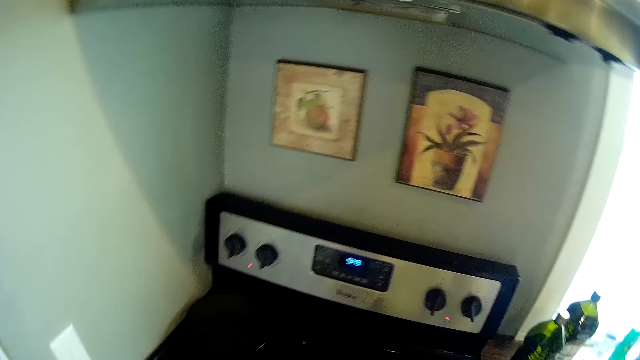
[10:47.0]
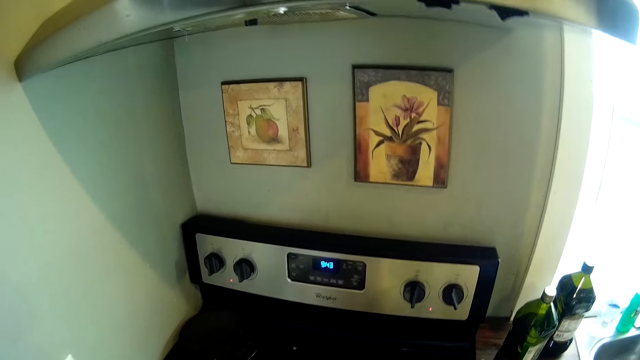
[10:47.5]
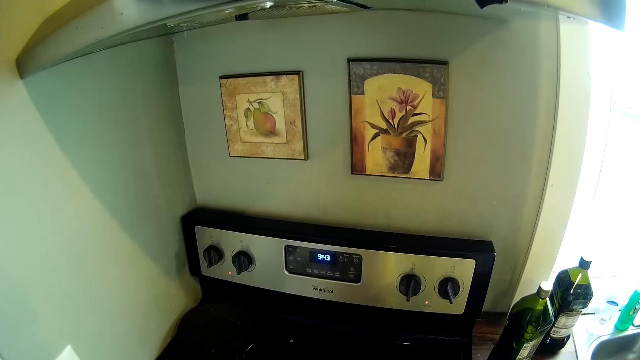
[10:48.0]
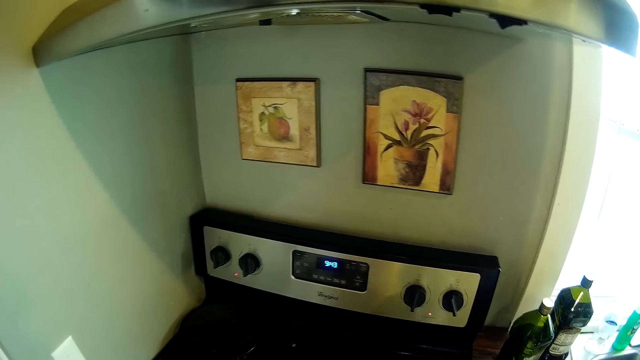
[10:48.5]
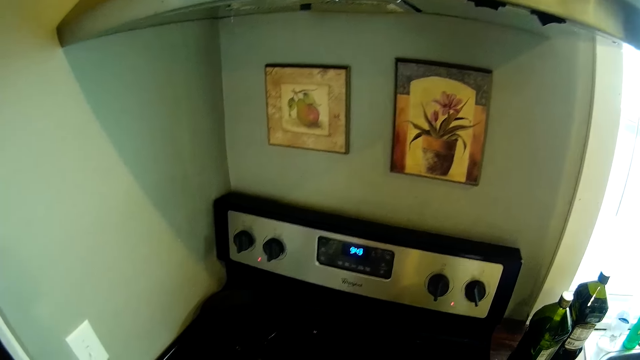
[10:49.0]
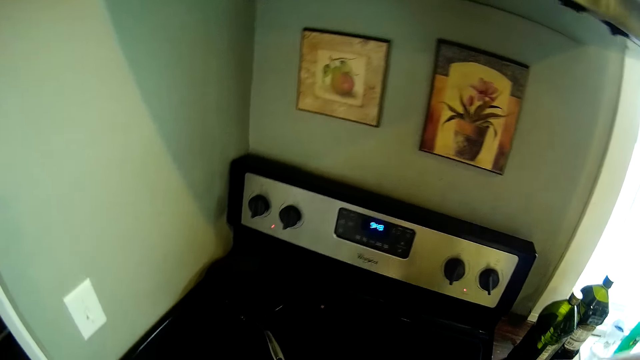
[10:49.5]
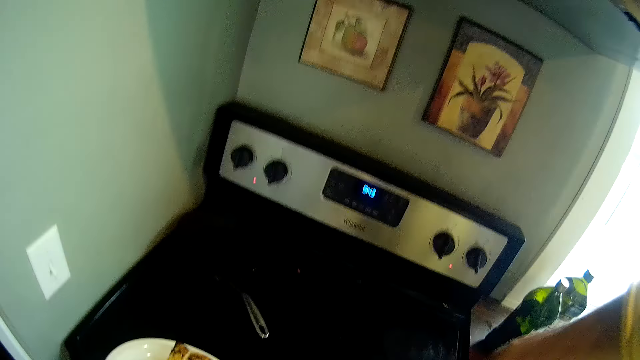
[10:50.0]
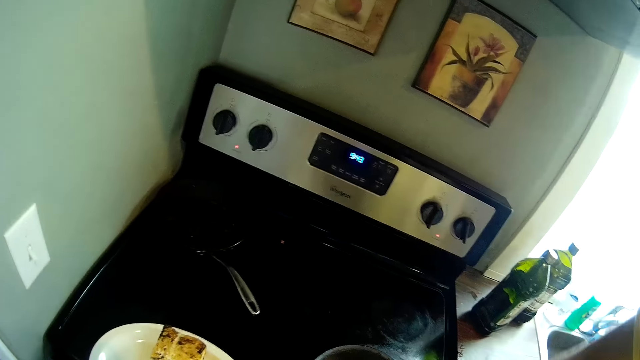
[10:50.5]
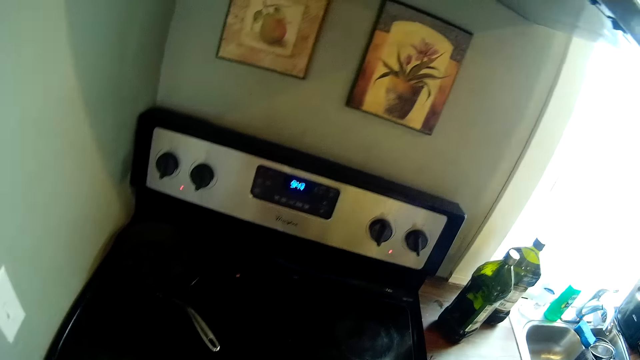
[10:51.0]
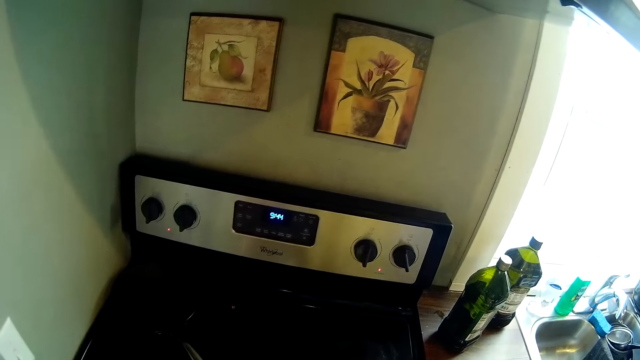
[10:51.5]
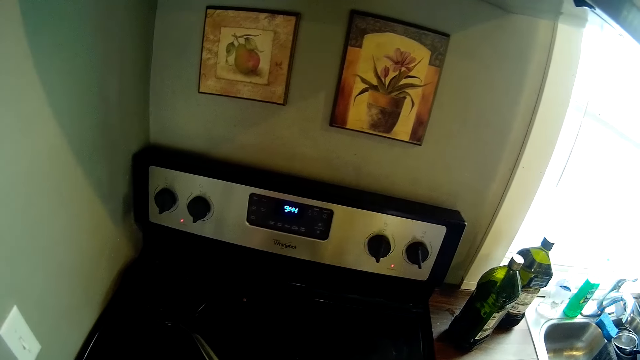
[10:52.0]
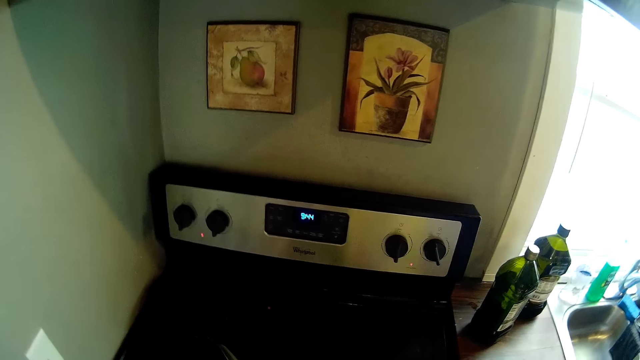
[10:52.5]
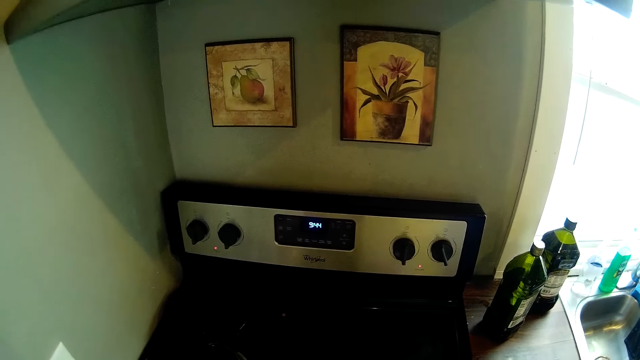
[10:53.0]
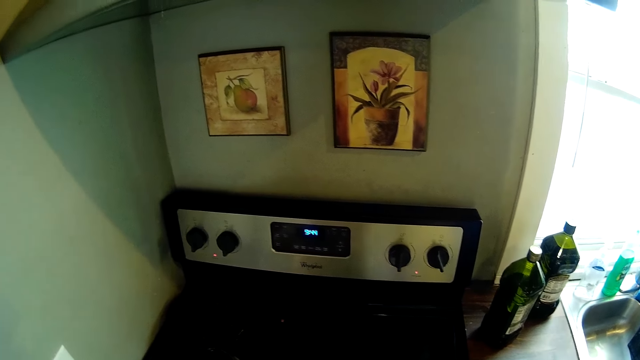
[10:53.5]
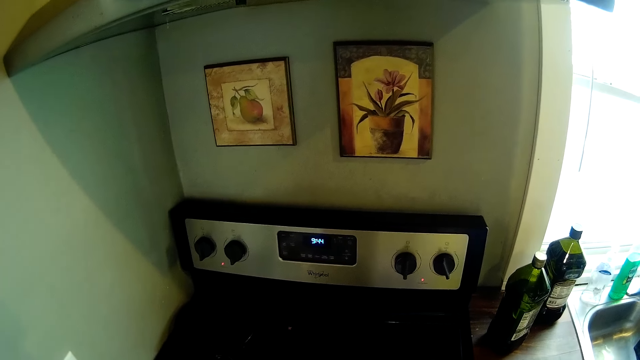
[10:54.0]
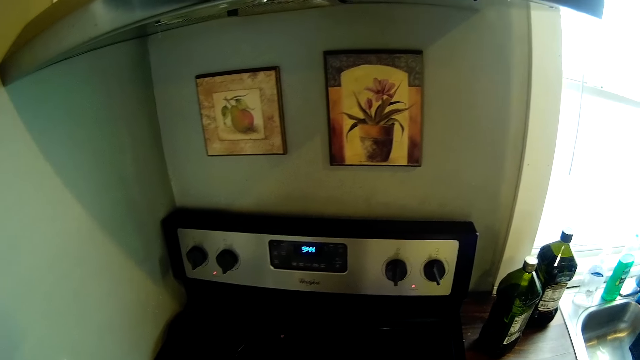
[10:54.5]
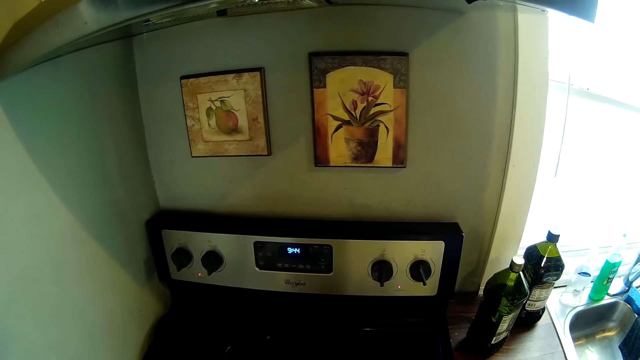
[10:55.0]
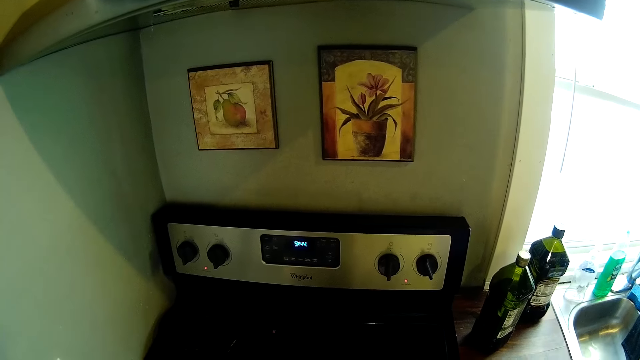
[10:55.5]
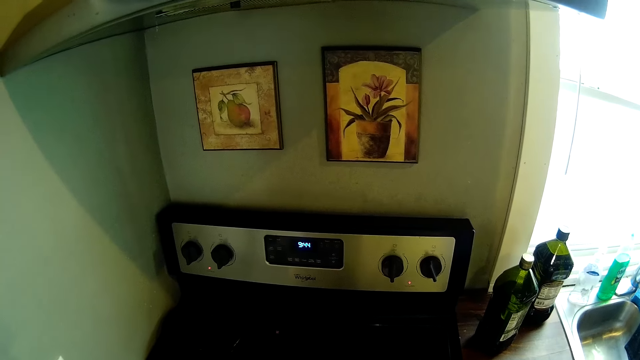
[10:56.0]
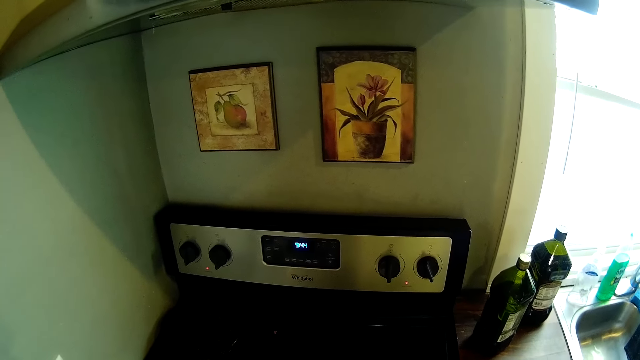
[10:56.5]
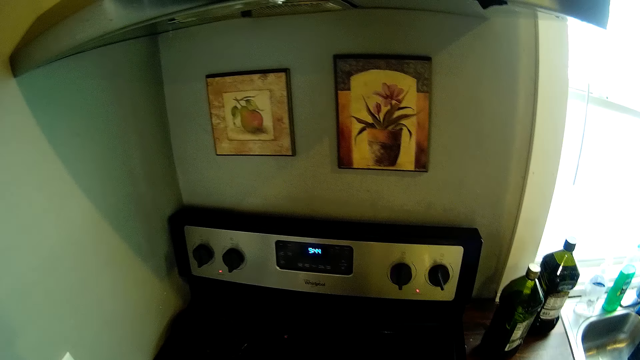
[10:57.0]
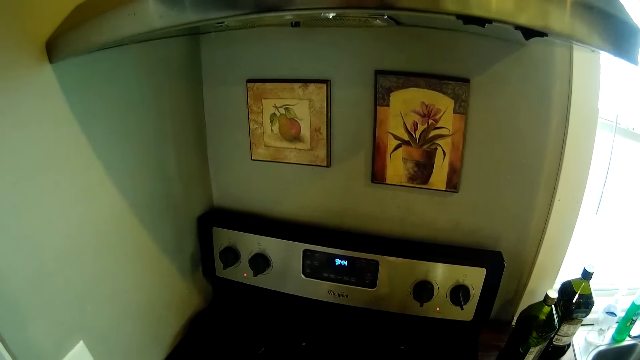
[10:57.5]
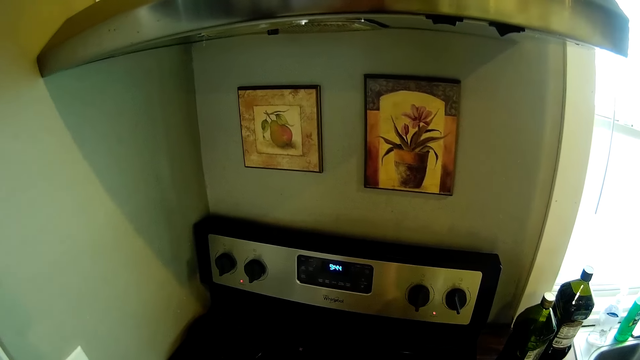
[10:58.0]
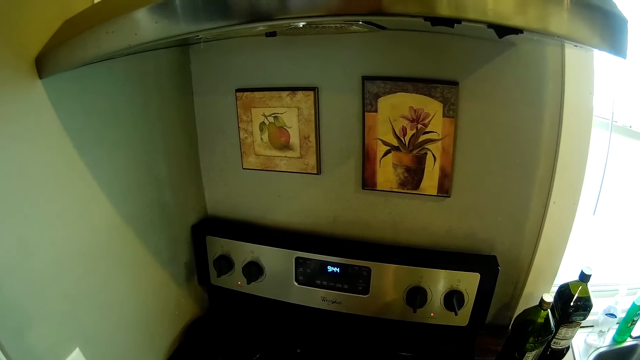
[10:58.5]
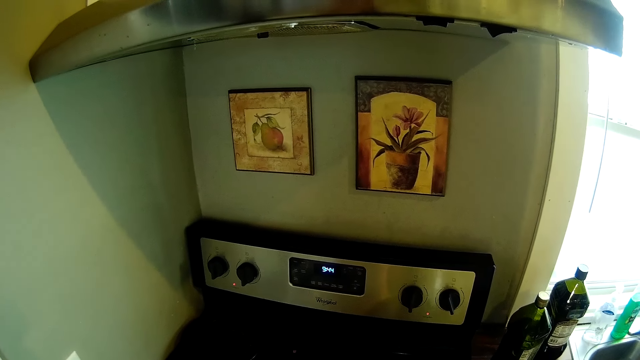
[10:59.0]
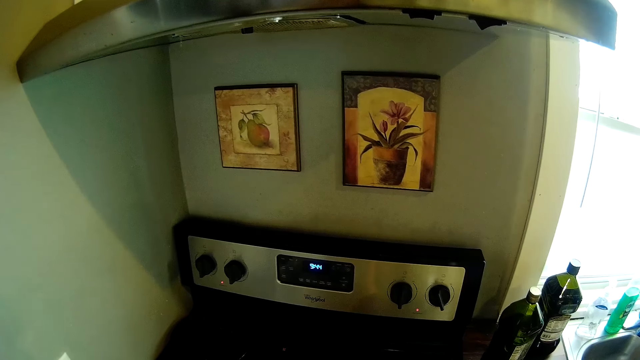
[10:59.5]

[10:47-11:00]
The camera wearer looks around a kitchen. They stir food on a pan. They look around the kitchen.

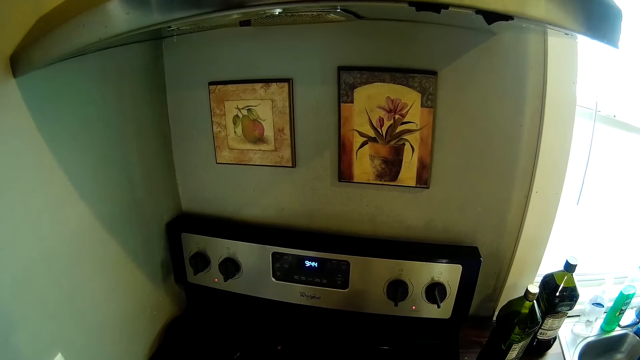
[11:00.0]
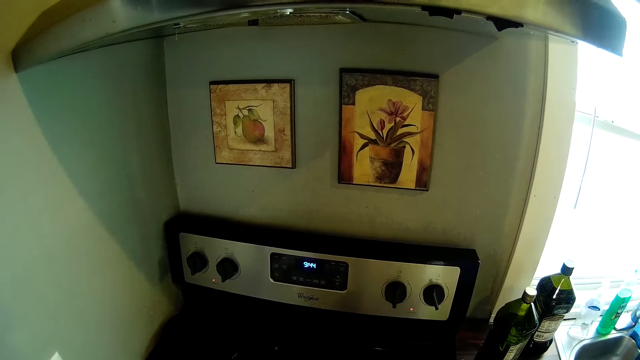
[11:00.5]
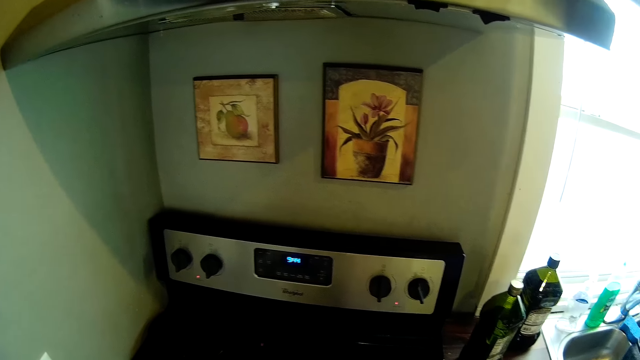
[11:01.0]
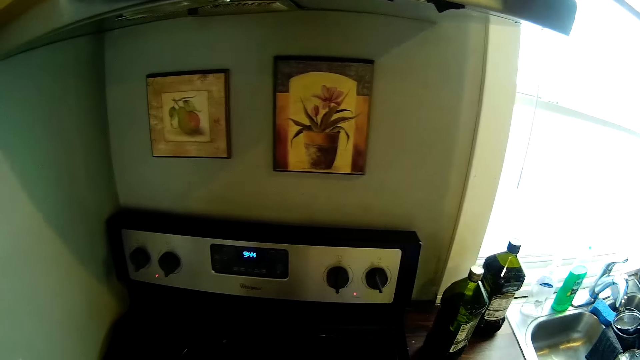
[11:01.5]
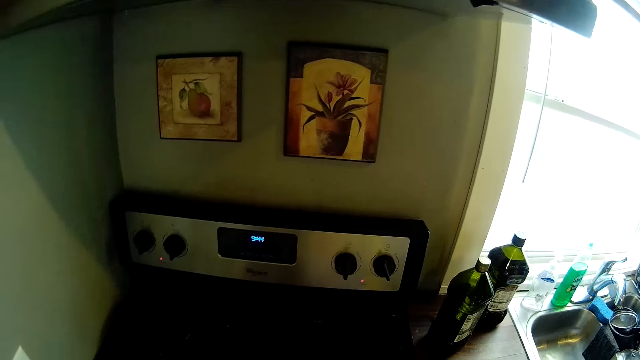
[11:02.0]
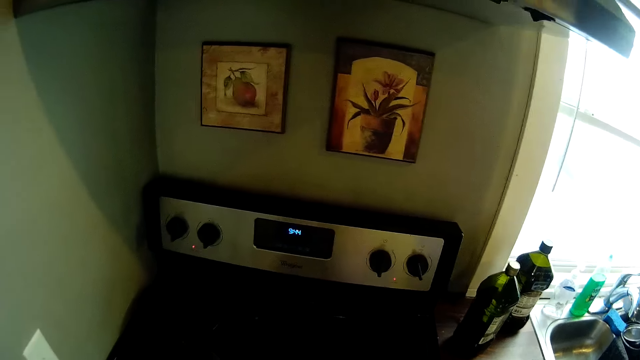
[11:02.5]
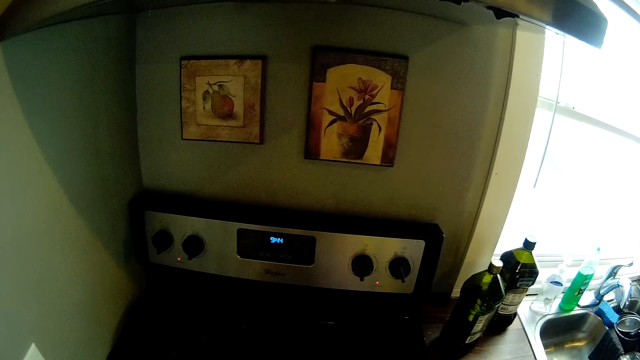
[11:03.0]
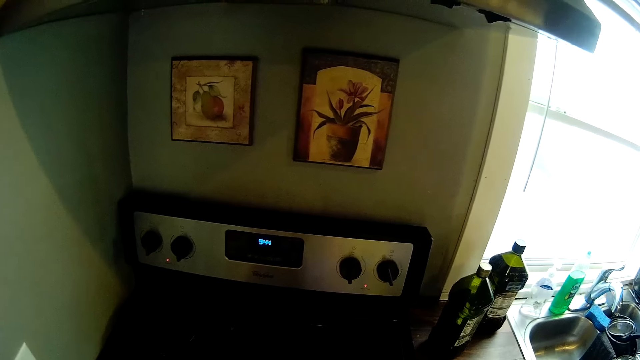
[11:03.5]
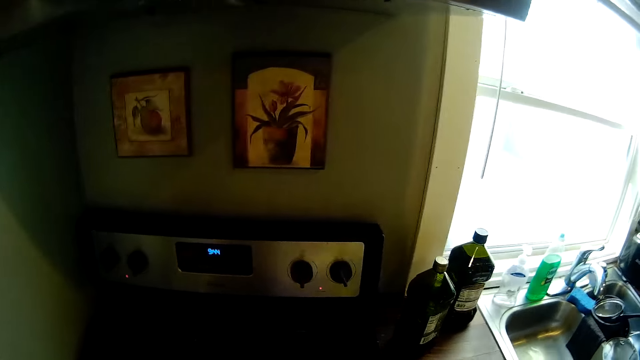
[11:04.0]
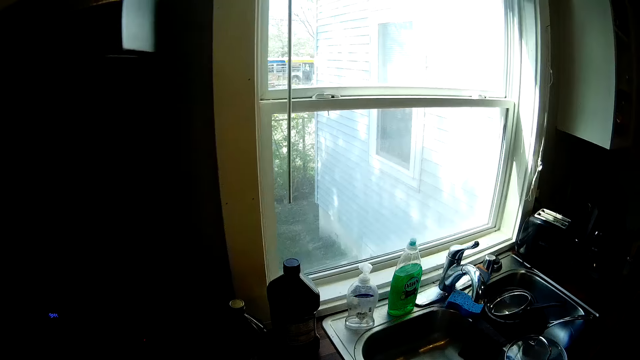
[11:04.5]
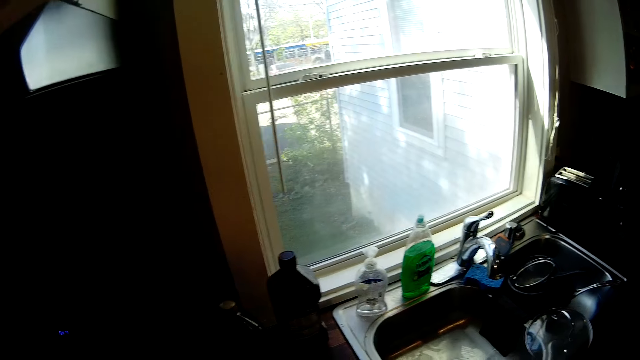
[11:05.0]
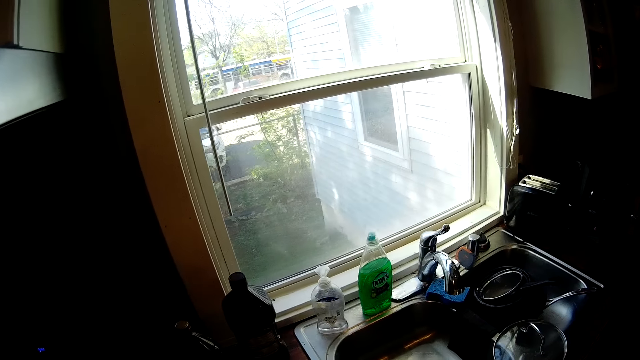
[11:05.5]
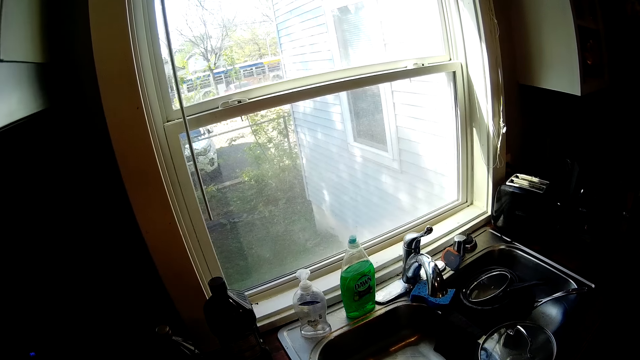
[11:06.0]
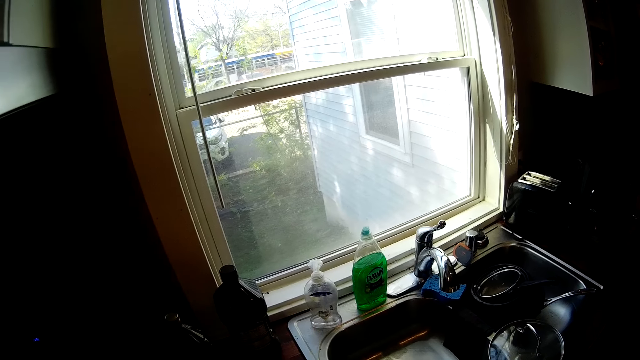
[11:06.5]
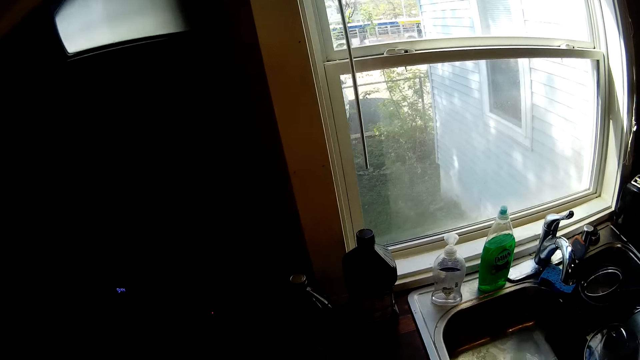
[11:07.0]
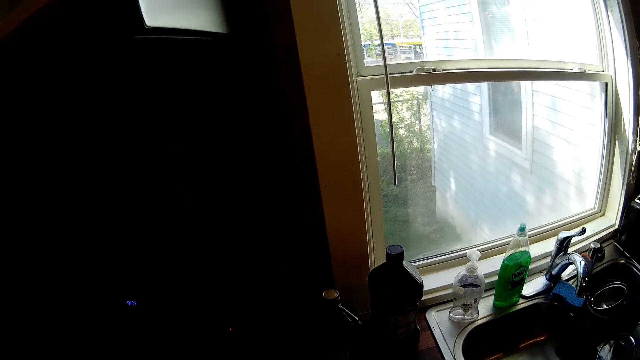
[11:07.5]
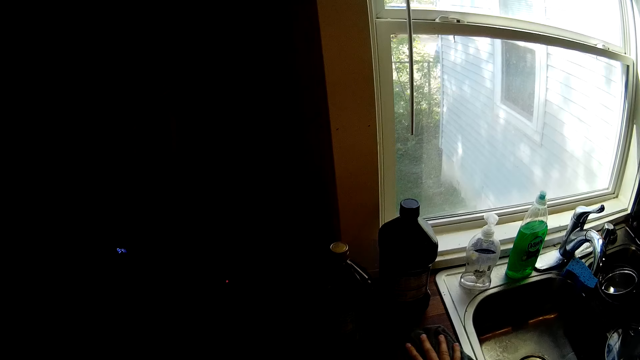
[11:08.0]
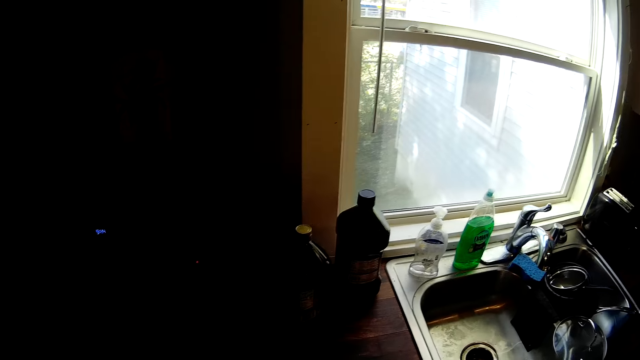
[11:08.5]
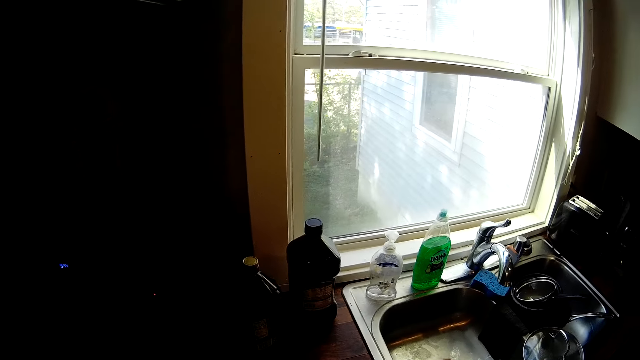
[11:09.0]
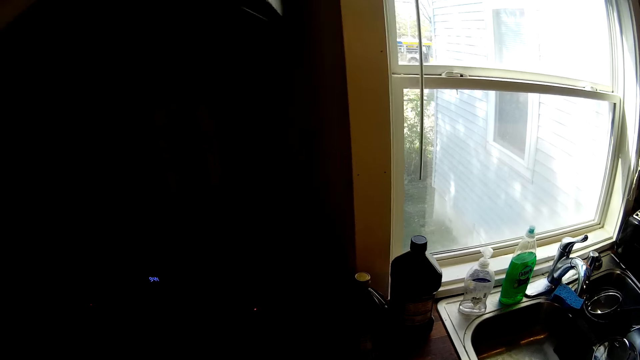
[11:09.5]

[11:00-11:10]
The camera wearer moves around a kitchen.
